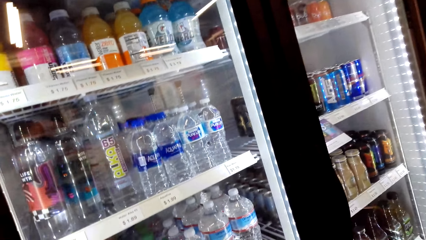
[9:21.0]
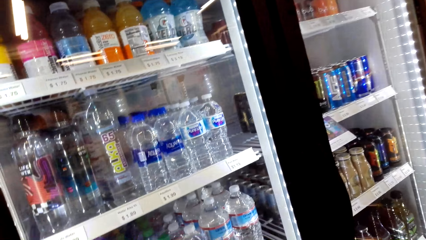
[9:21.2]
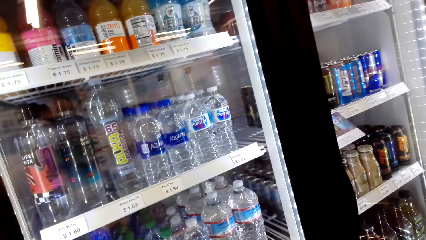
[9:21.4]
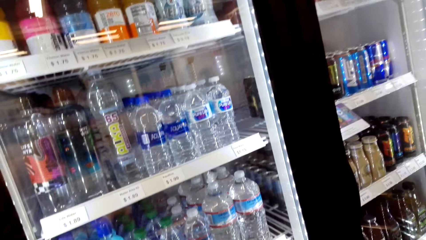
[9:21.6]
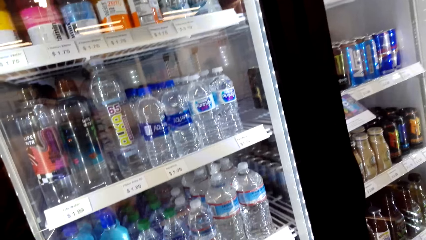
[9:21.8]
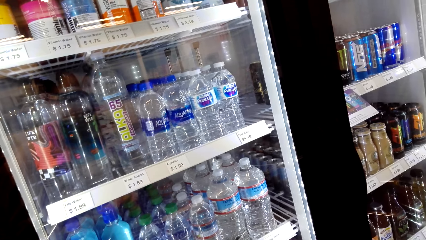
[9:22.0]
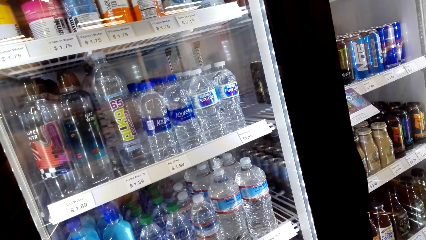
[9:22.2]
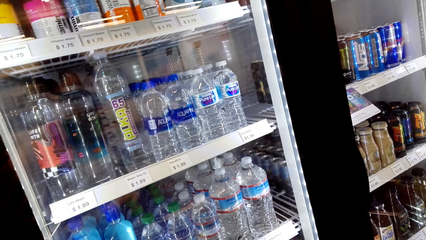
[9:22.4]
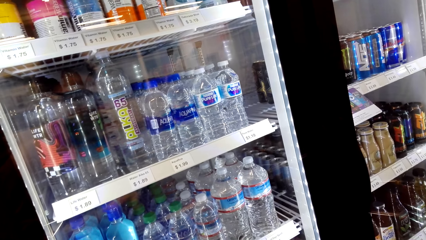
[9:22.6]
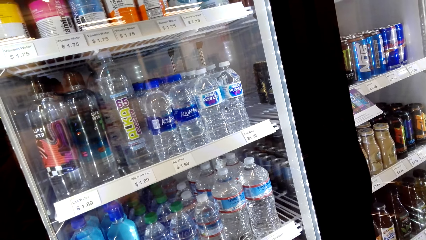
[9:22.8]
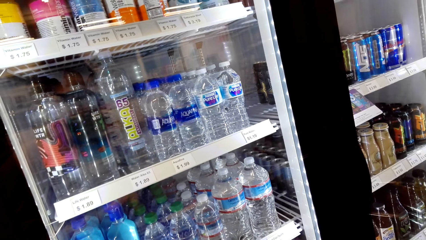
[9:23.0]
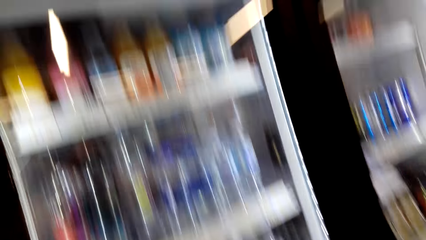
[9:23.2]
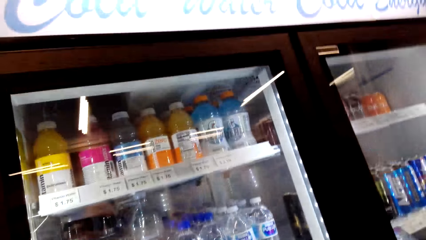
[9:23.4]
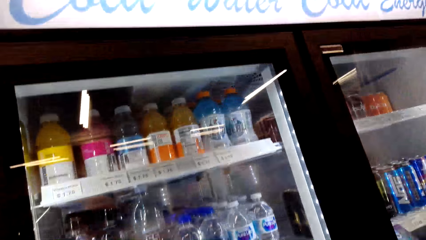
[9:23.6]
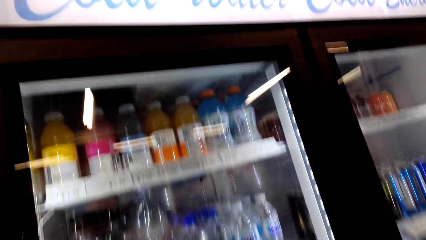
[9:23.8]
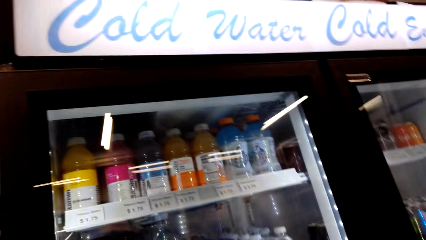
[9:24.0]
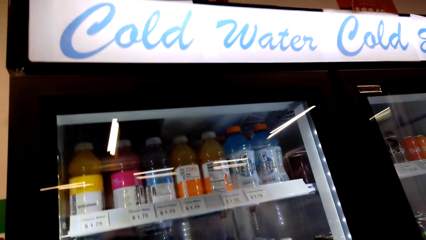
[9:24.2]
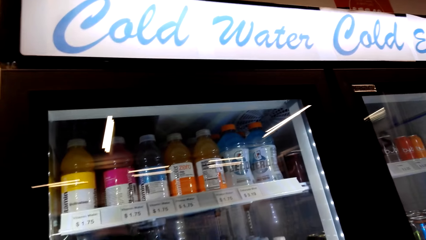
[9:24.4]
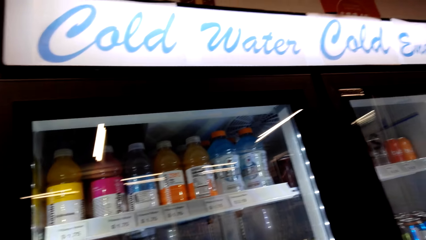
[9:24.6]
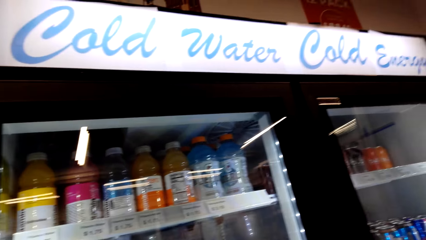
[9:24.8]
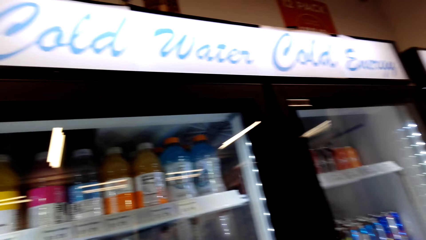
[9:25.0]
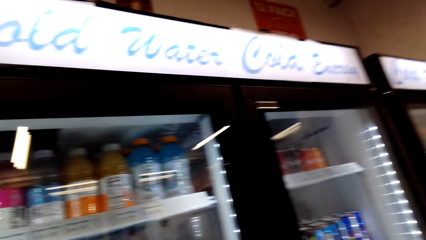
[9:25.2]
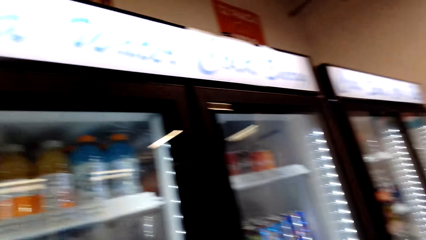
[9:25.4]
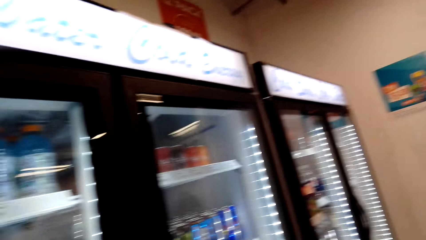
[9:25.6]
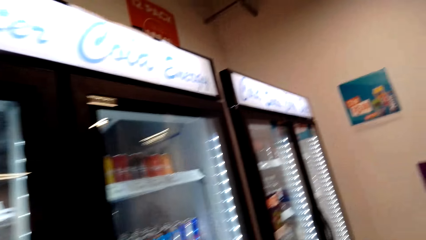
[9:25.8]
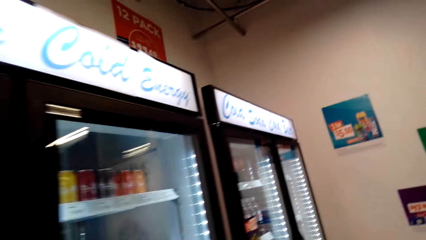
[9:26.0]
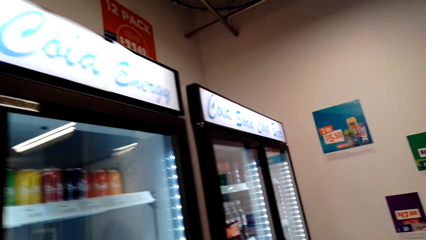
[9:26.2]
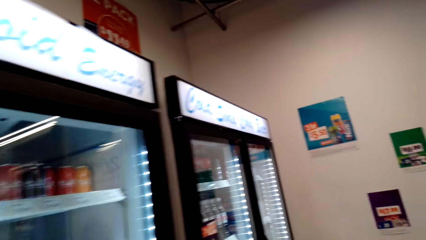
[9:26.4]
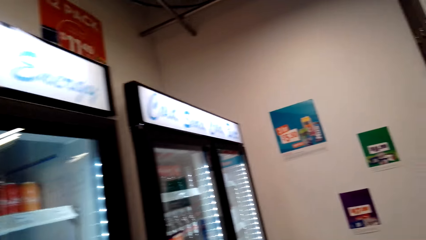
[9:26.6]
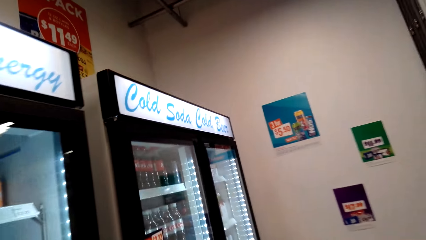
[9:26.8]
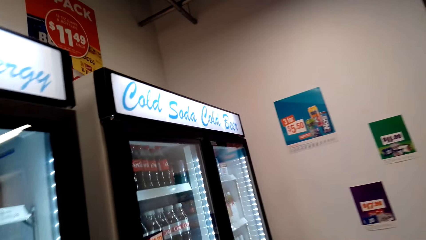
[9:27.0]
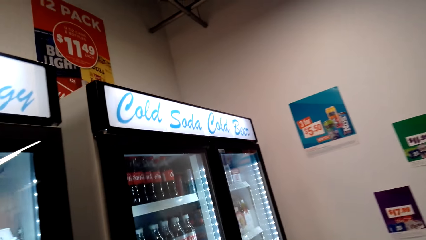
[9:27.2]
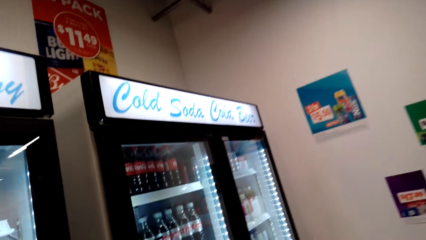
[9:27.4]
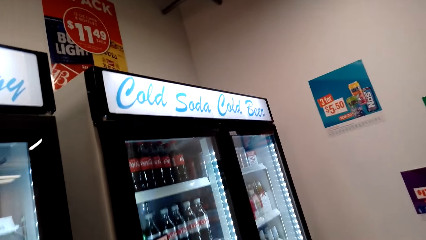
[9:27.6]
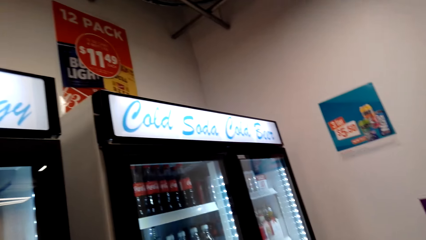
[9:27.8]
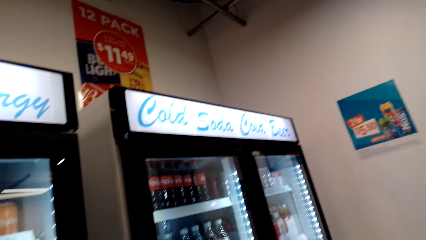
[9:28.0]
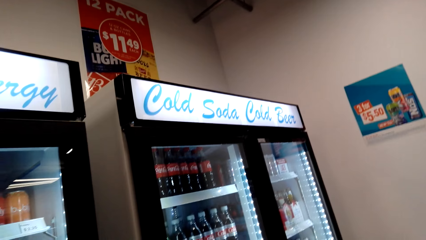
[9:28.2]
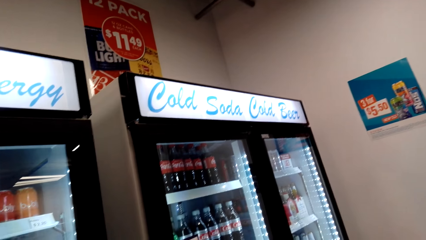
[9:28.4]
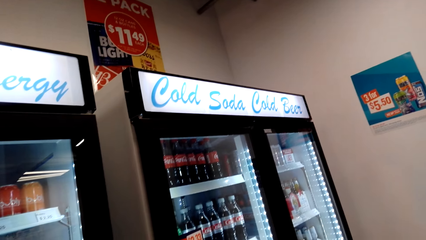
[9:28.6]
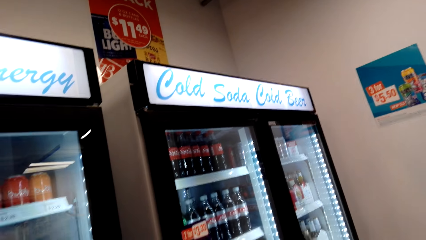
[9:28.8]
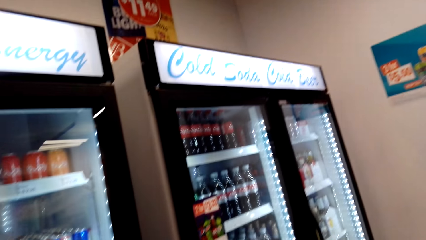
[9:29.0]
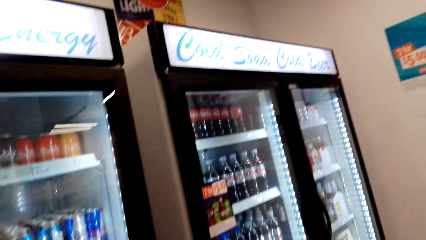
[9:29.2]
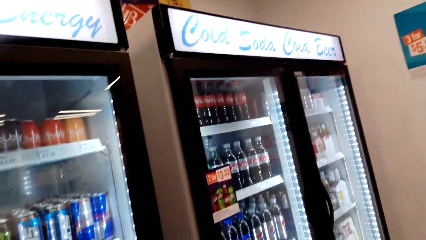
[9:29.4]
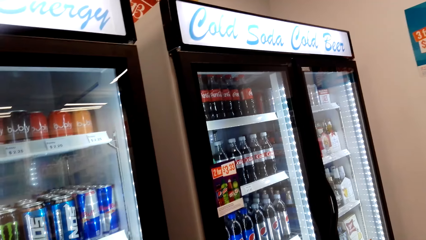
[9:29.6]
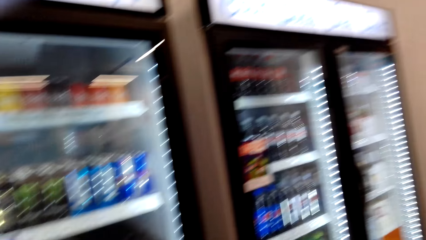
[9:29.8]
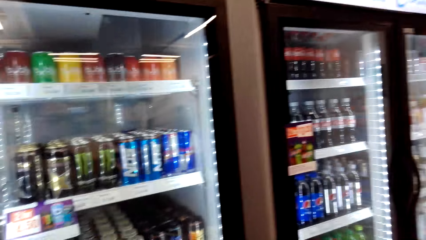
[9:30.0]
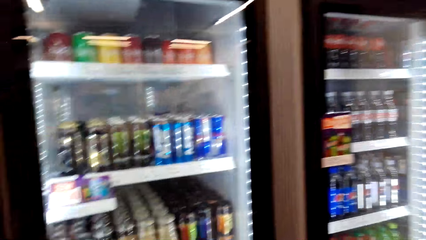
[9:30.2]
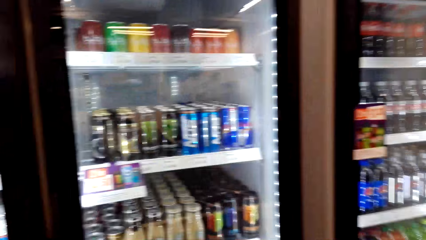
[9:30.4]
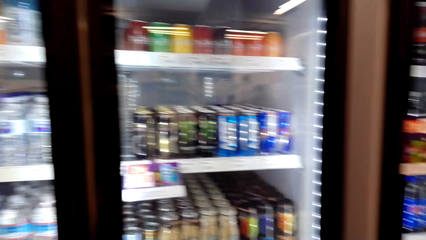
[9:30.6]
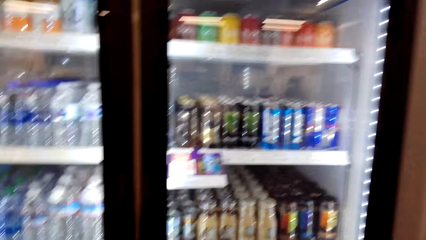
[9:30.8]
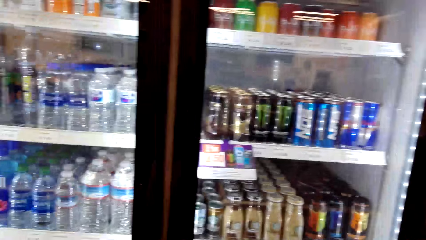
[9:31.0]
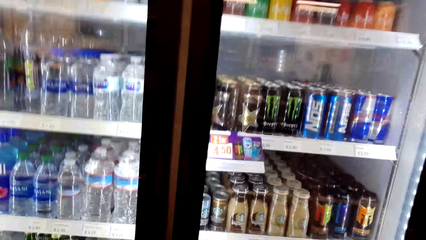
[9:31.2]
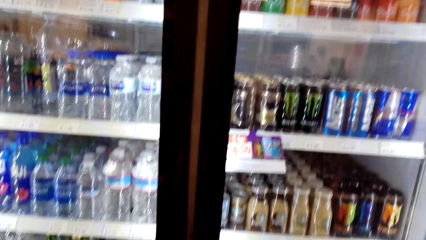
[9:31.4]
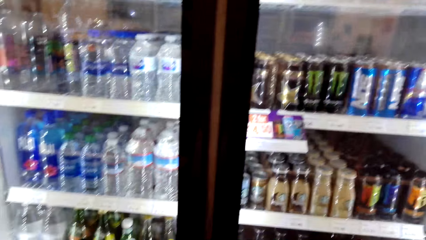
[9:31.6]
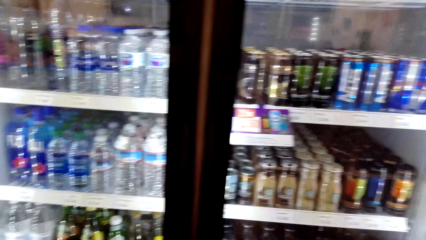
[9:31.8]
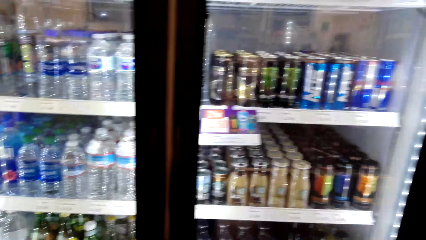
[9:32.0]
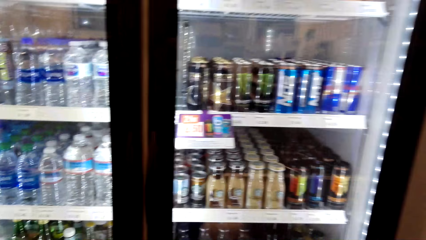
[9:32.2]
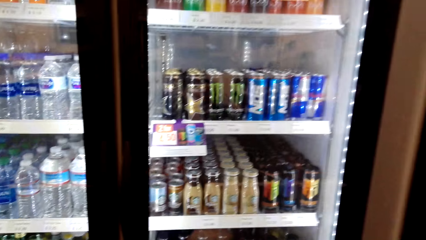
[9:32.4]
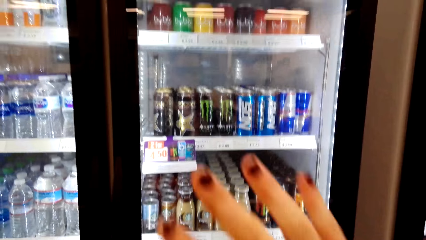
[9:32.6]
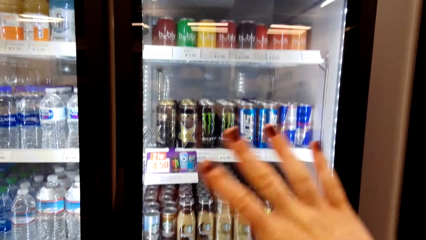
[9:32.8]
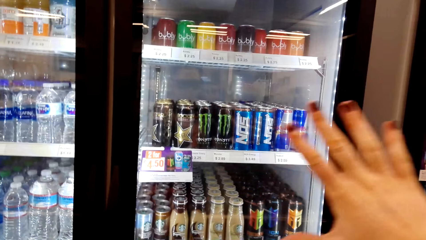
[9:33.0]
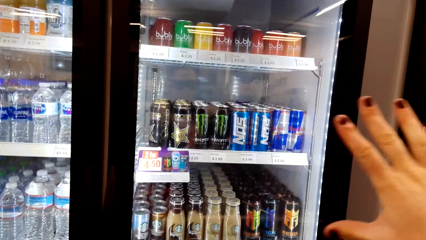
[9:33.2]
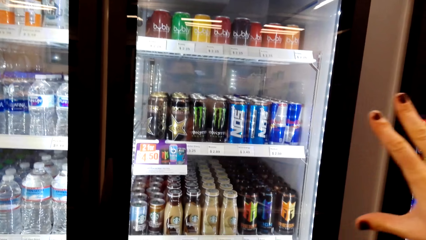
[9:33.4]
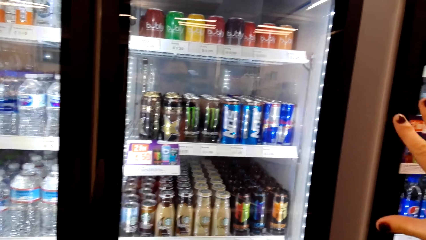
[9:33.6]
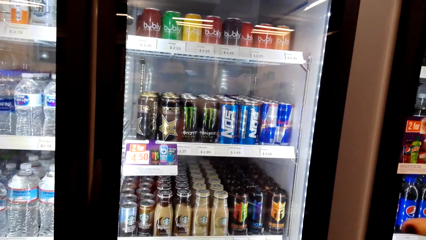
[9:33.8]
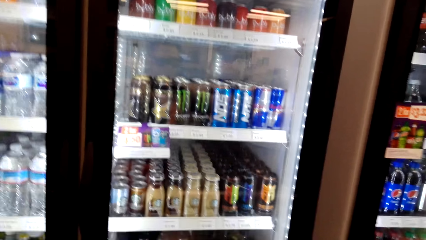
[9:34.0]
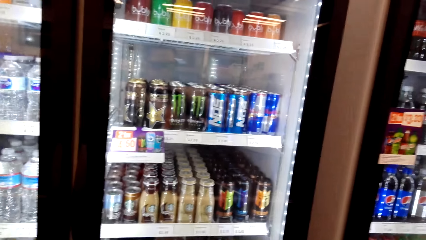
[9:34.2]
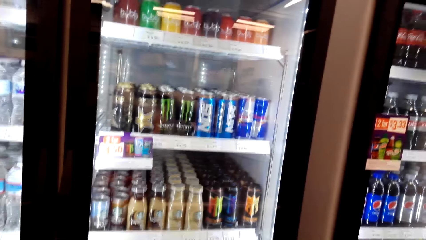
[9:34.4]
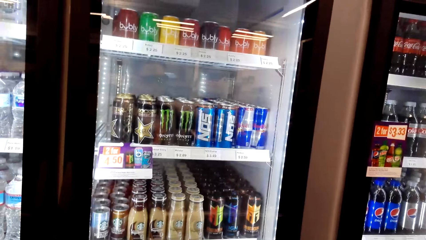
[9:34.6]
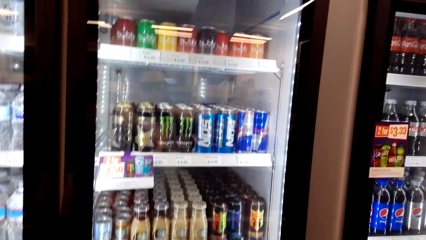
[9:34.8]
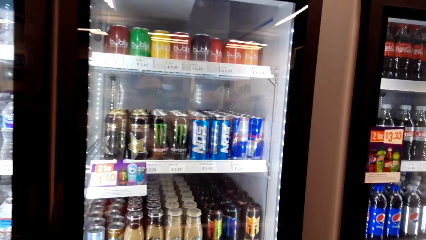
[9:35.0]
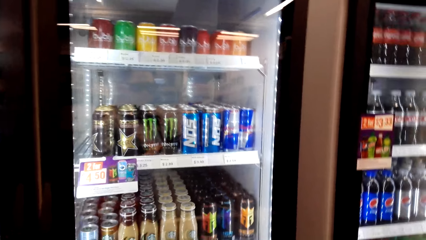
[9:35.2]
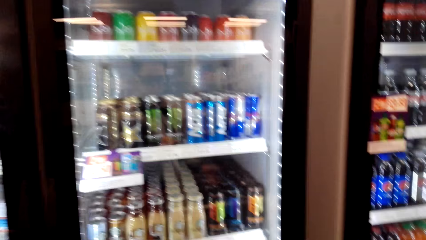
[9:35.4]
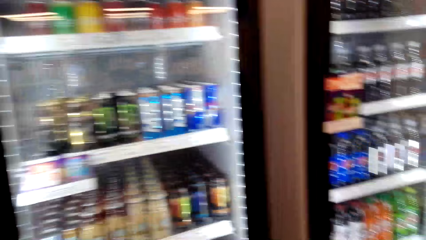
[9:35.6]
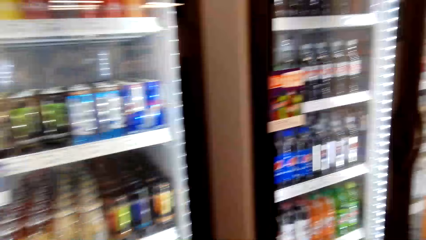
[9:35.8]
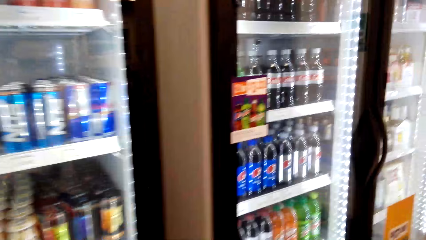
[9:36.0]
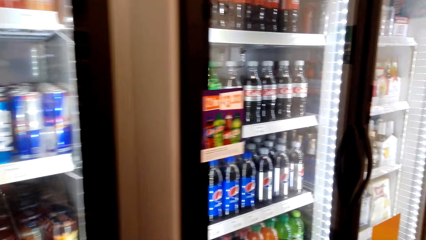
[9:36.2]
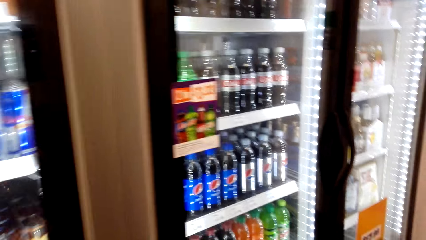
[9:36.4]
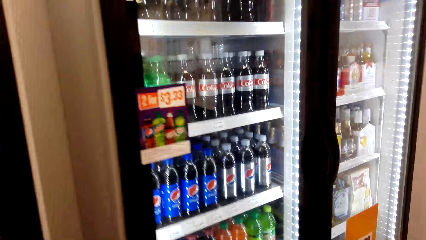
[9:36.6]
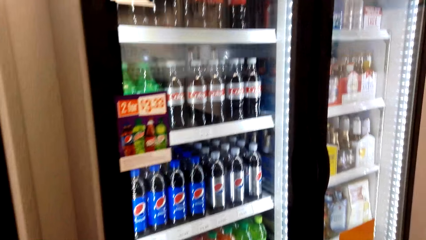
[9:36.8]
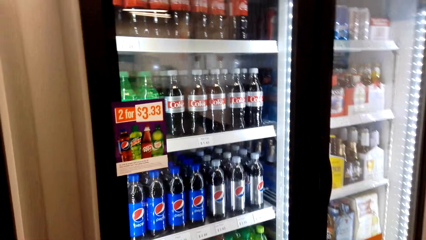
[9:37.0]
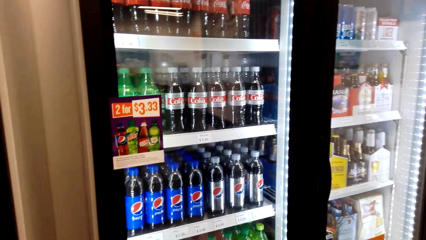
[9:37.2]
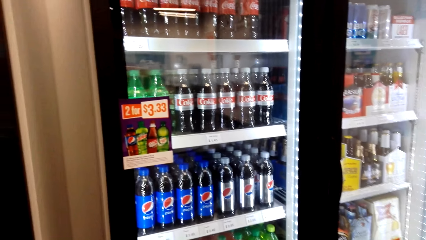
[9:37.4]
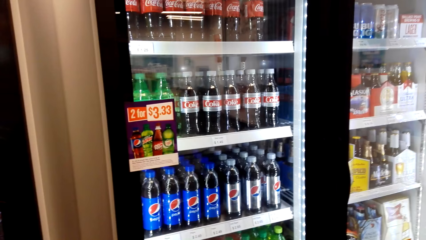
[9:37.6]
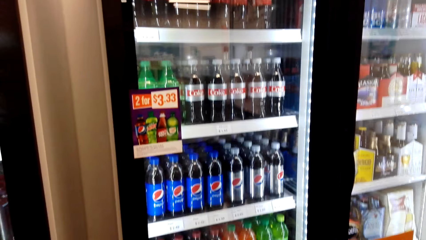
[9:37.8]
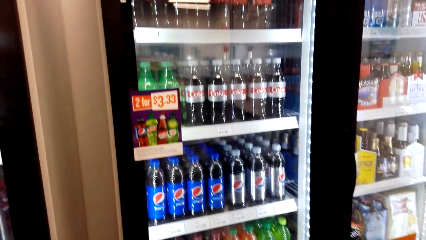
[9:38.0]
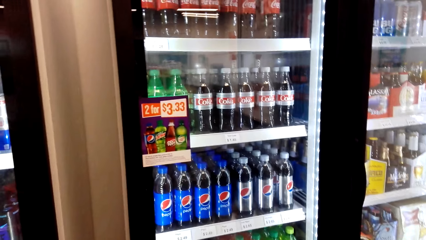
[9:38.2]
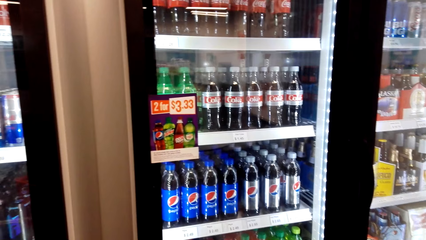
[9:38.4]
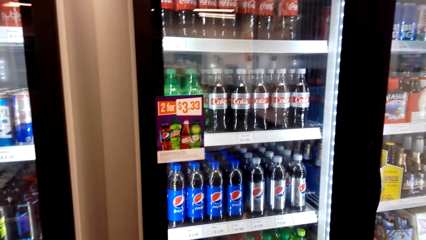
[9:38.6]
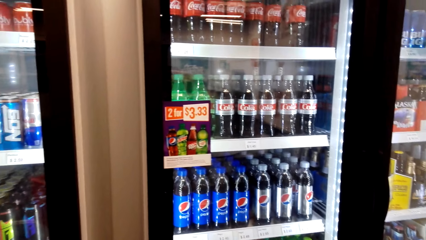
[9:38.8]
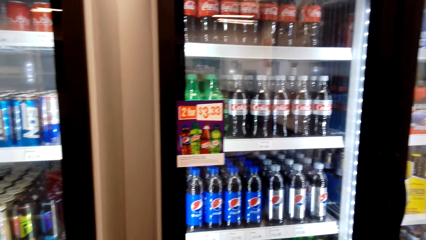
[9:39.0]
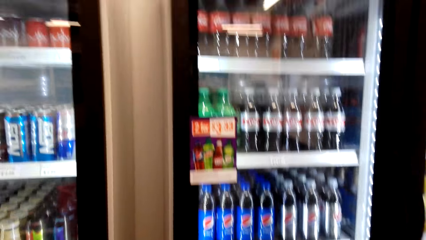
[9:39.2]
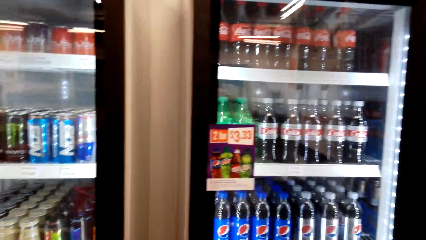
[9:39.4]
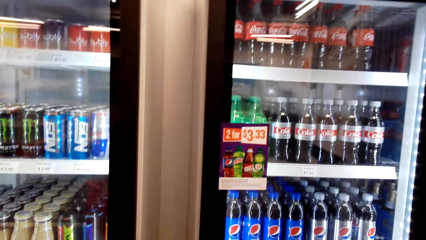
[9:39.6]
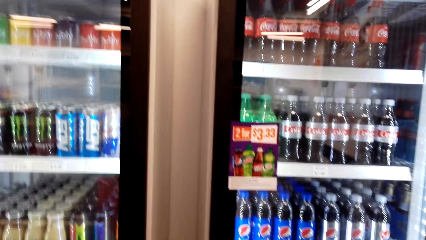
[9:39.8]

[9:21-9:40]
A person talks to the camera wearer. The camera wearer talks to the person. They raise a hand. They talk to the person.
